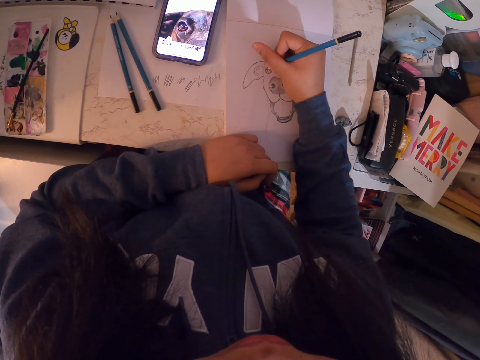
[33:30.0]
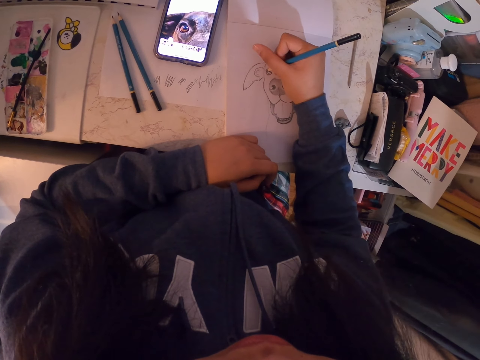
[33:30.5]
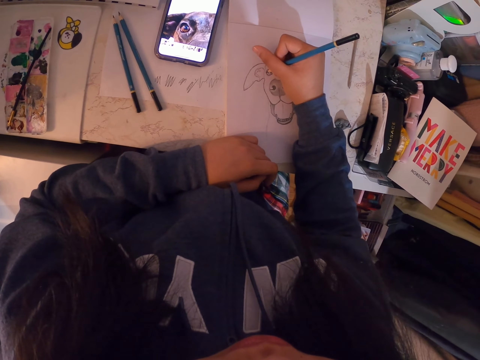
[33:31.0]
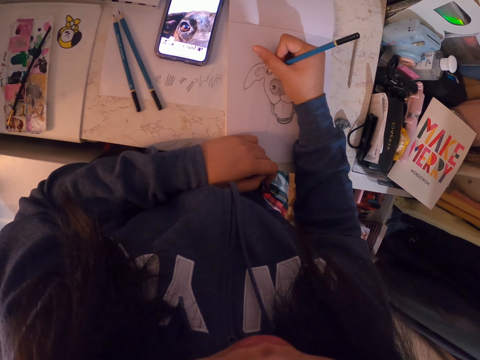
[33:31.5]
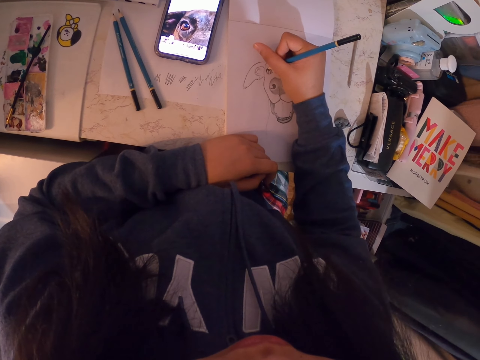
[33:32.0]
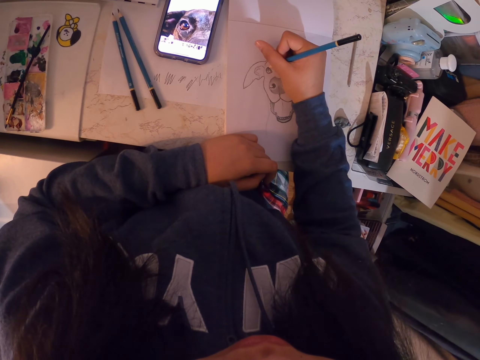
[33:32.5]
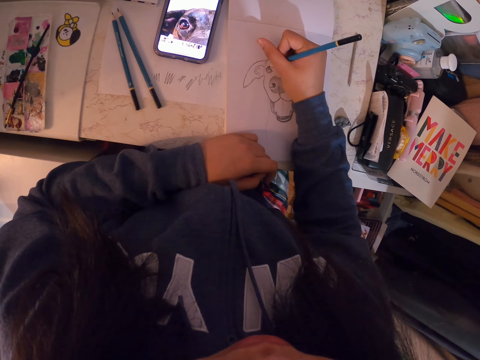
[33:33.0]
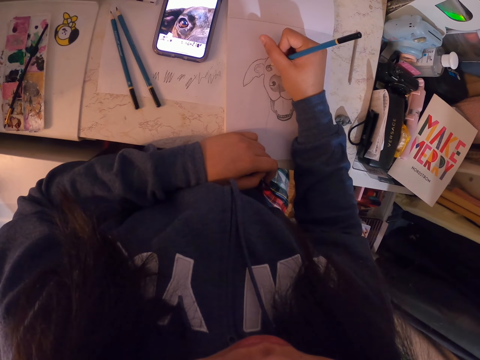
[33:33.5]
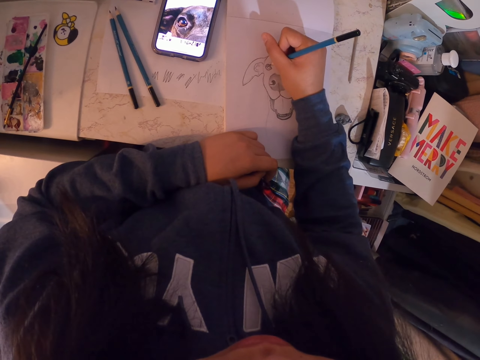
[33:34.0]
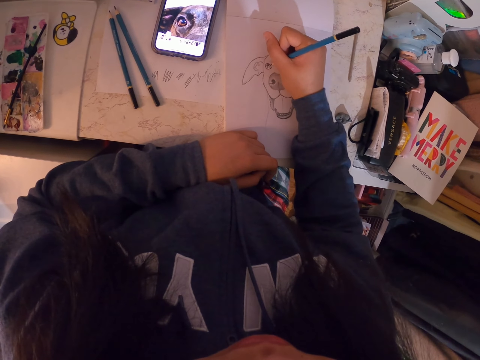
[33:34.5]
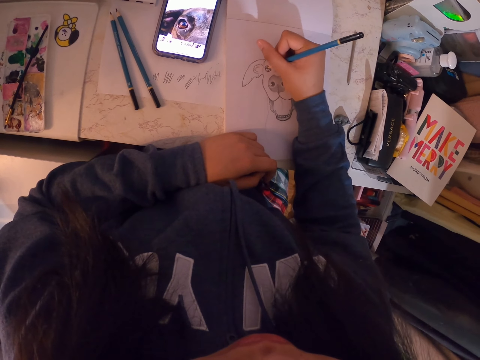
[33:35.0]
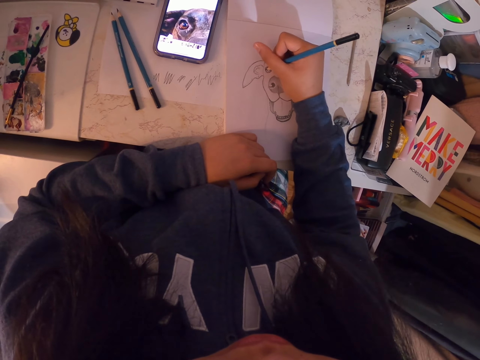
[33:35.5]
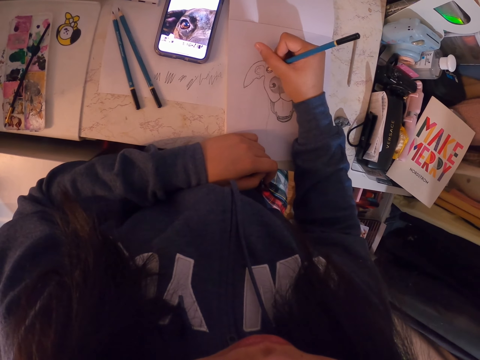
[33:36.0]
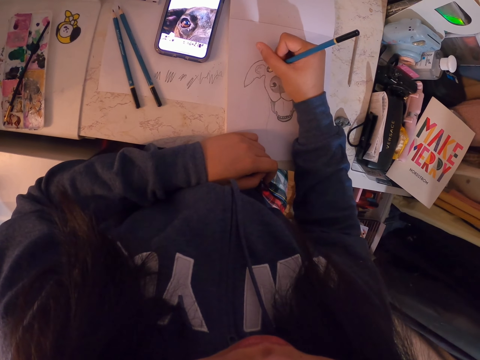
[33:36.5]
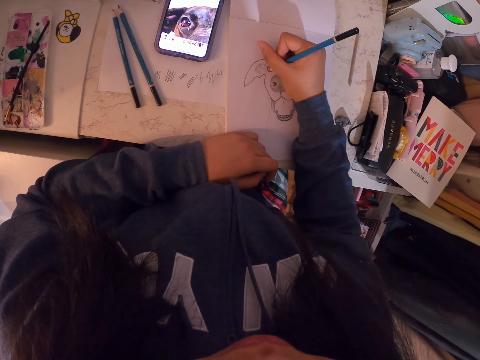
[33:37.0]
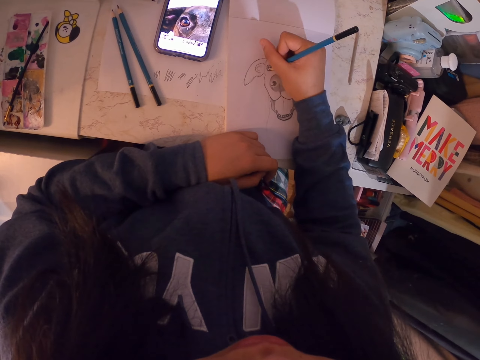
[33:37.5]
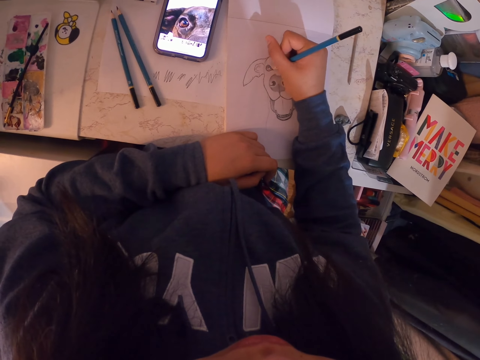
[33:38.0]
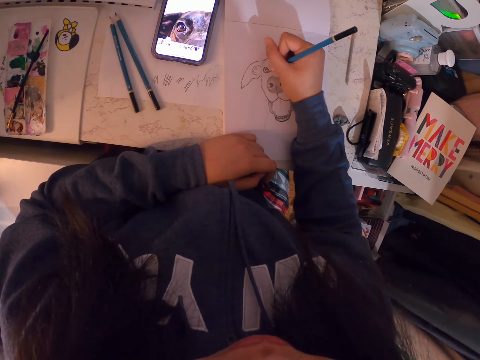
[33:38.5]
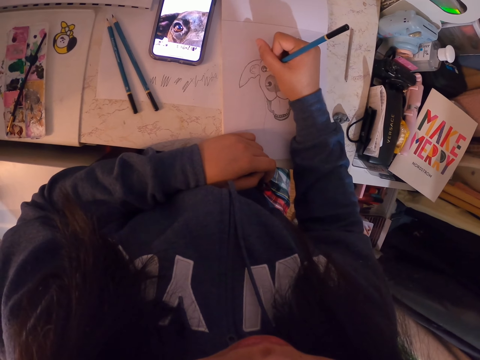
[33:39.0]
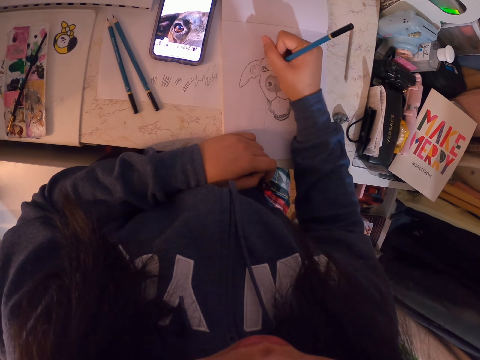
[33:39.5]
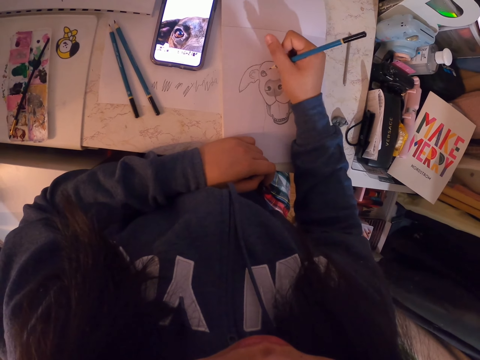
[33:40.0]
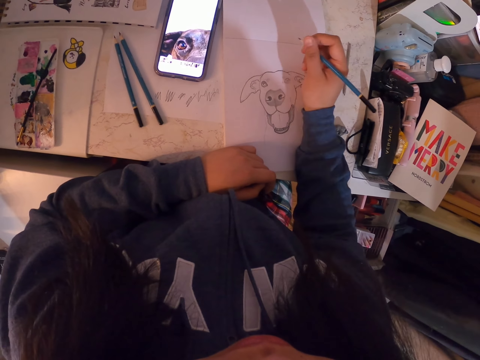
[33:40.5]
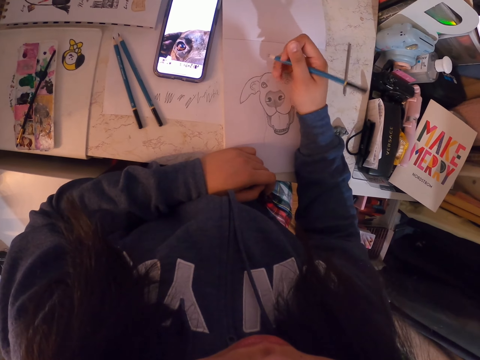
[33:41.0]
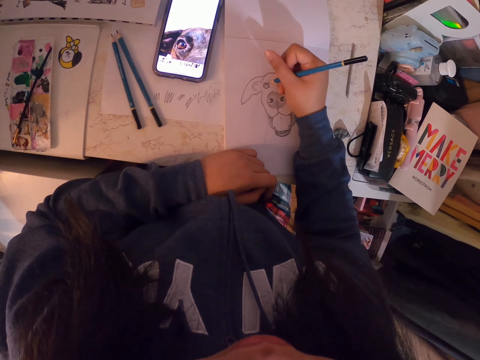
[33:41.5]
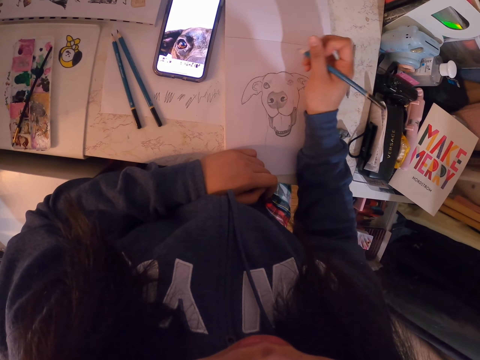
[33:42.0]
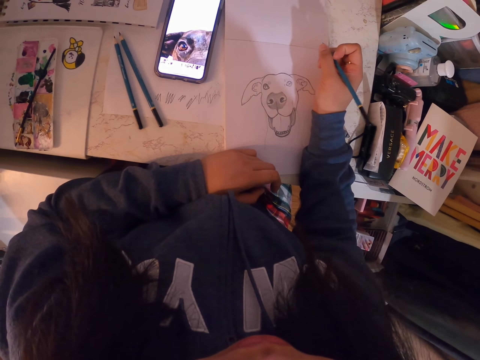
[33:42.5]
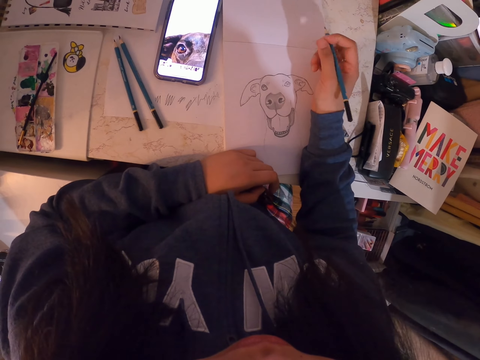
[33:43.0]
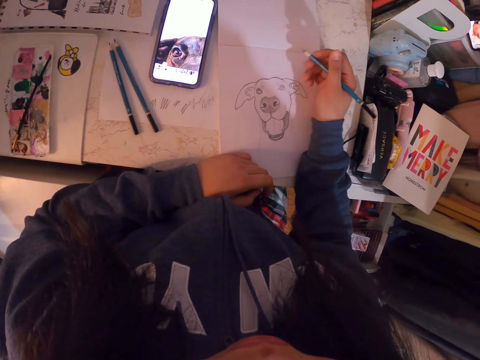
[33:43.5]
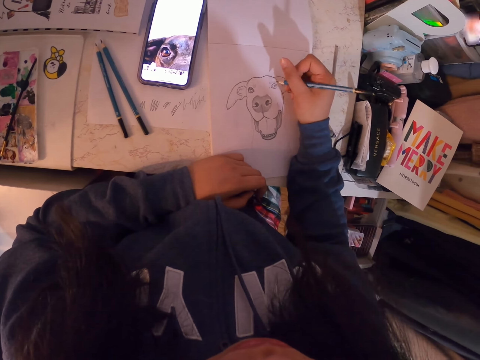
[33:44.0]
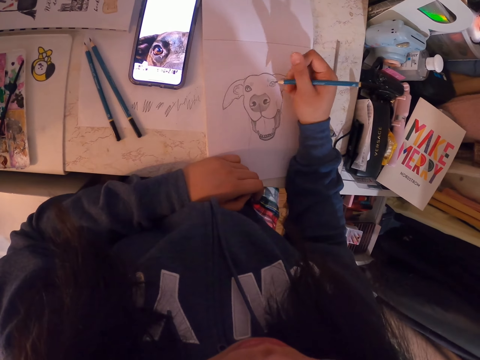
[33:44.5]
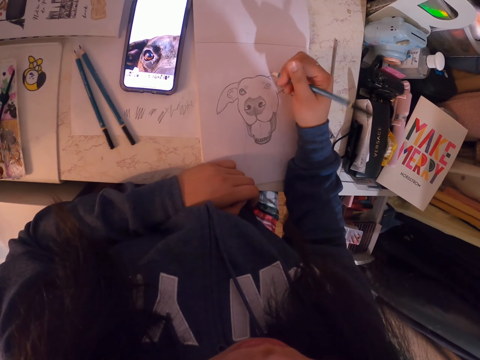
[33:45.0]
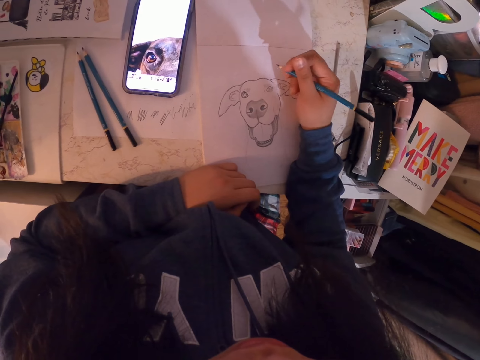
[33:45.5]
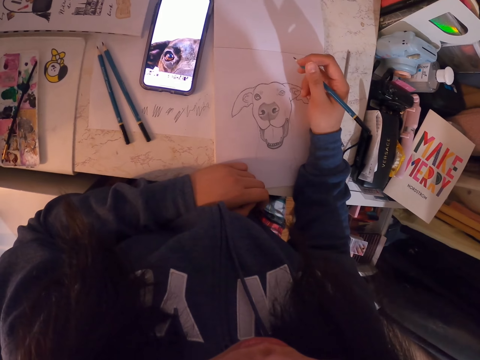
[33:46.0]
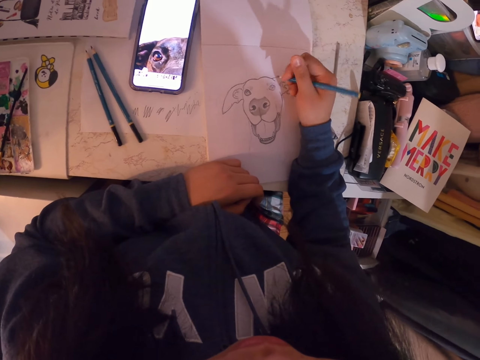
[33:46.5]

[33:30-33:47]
The camera wearer draws the image. They stare at the image. They stare at the phone.

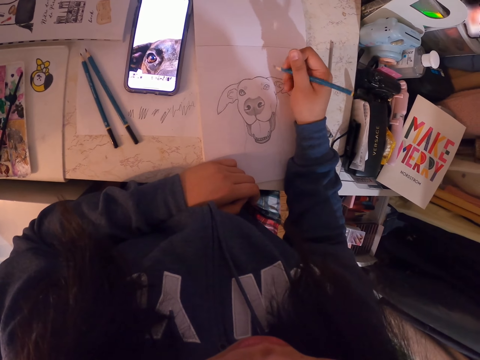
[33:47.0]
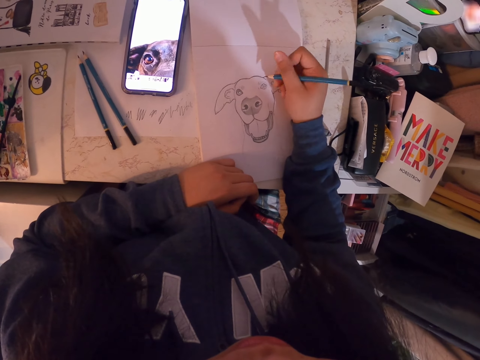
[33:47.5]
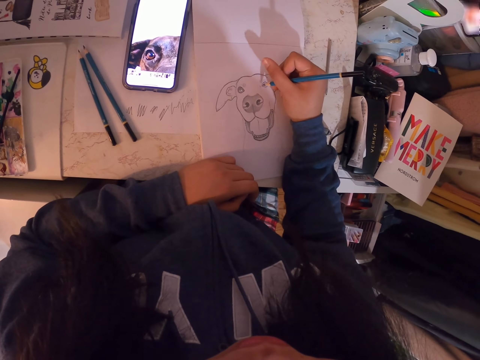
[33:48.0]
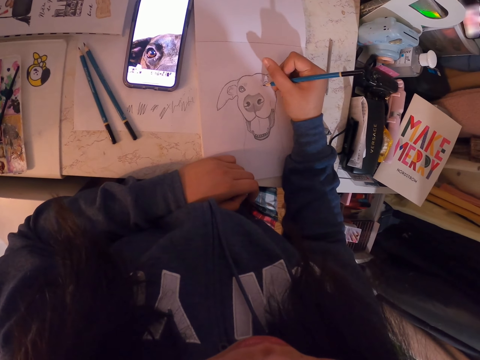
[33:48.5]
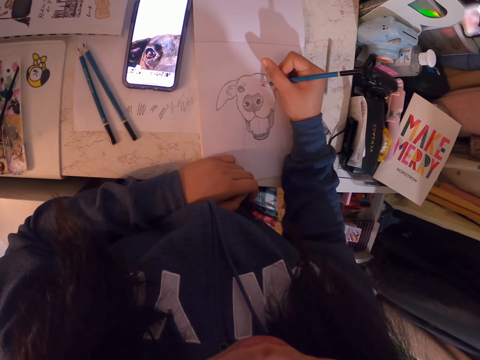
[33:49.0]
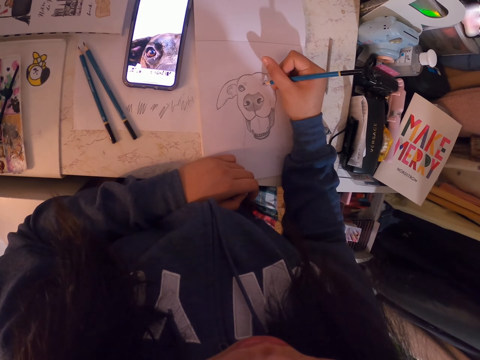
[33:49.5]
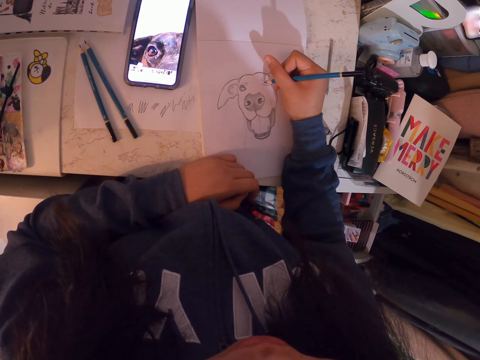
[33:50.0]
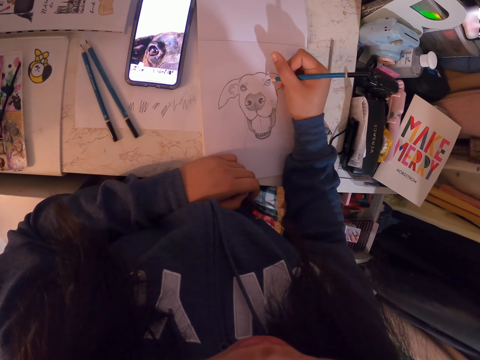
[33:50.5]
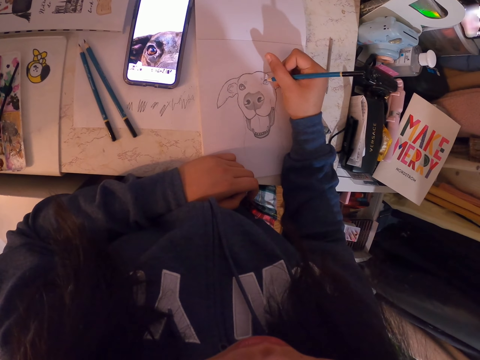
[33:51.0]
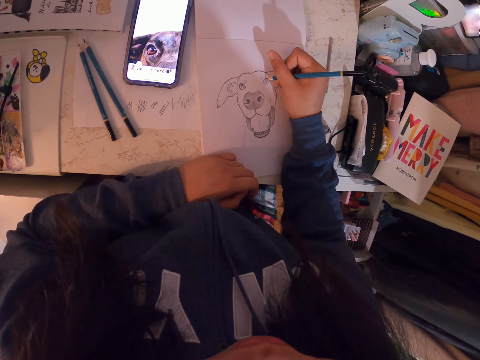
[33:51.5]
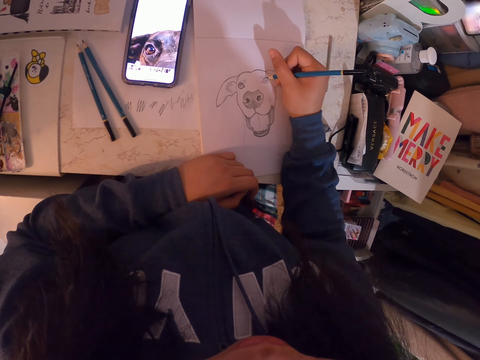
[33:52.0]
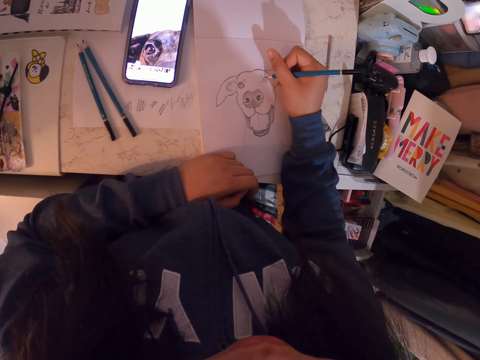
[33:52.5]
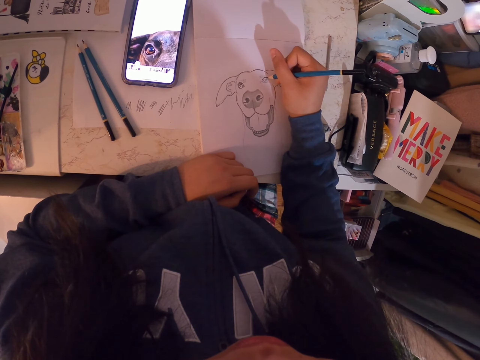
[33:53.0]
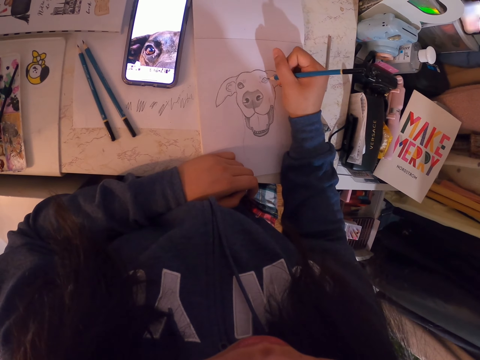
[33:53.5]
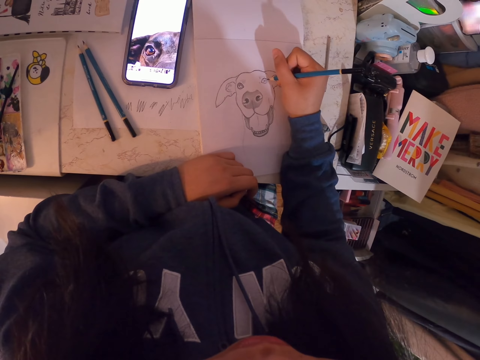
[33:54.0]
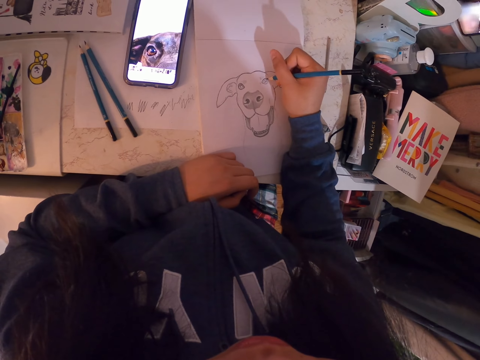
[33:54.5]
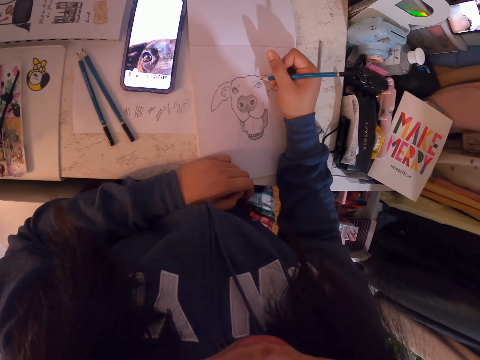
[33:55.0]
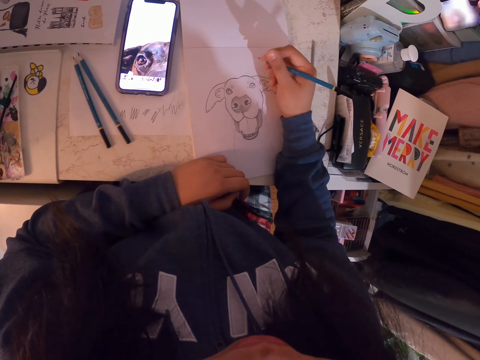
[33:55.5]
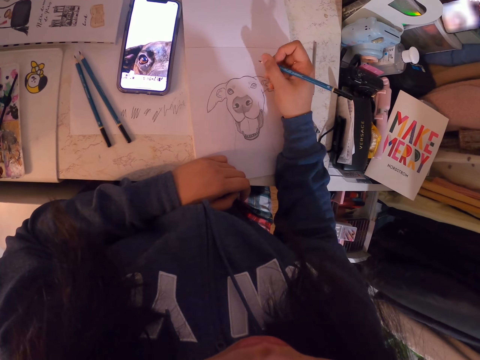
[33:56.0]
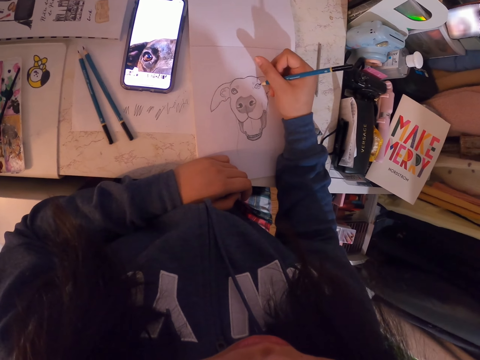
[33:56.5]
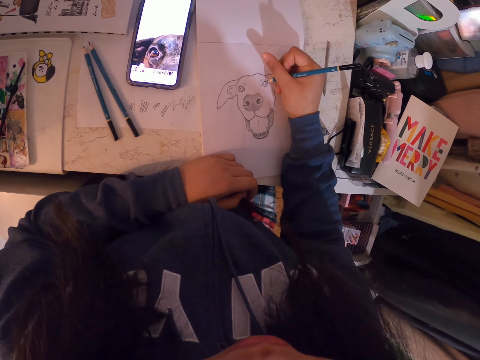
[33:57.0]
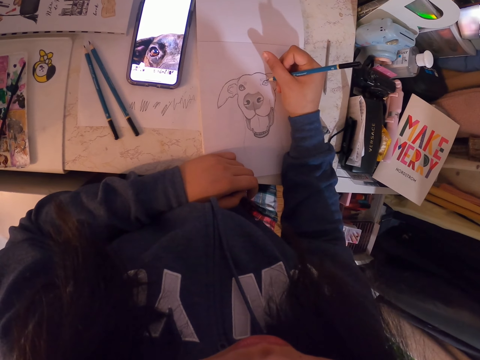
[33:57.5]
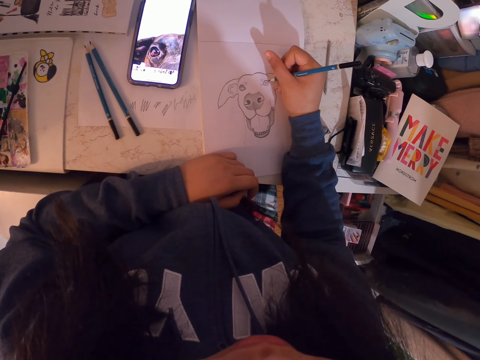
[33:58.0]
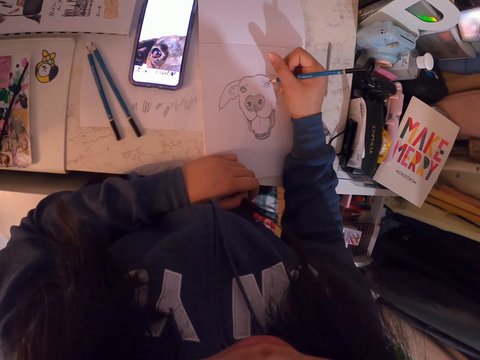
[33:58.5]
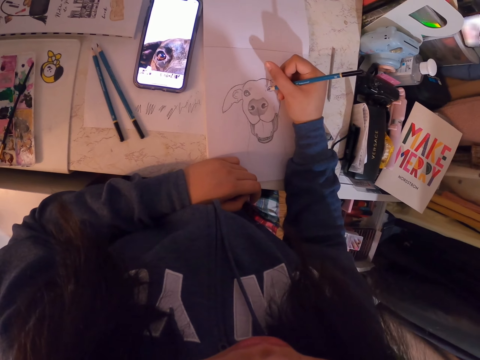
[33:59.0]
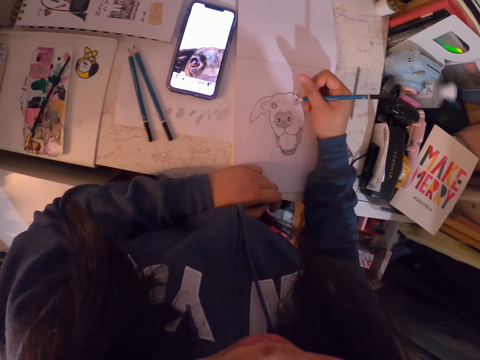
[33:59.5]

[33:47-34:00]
The camera wearer draws on a paper. They stare at a phone. They stare at the image. They draw on the paper.
